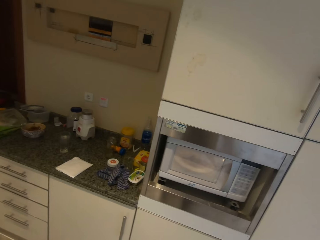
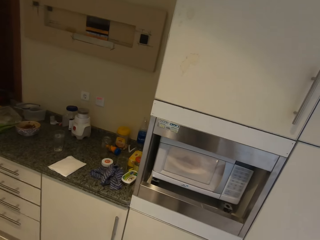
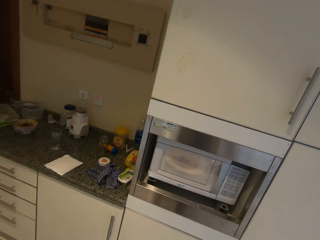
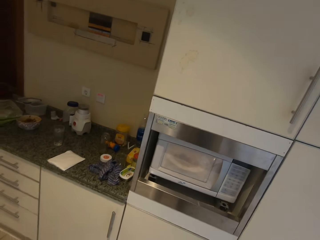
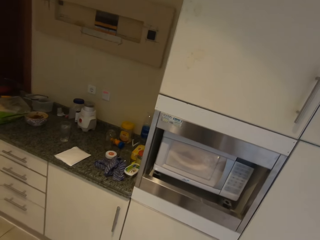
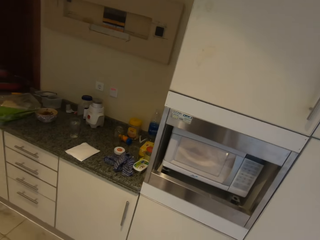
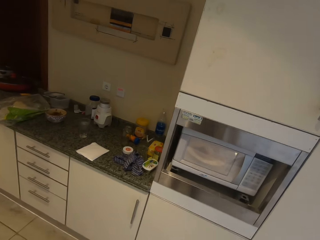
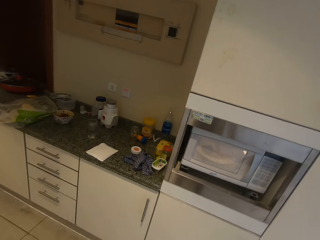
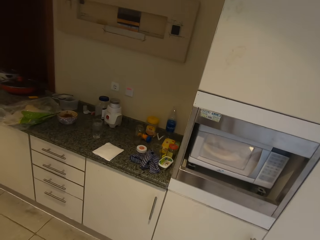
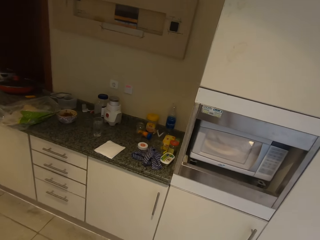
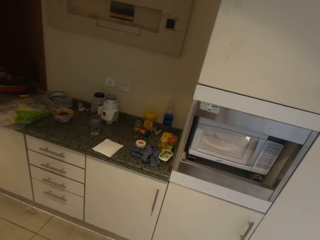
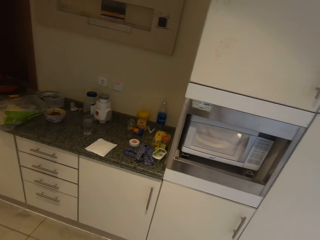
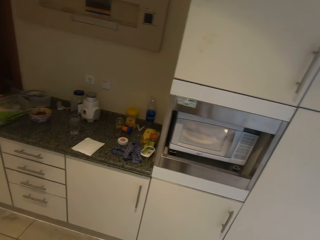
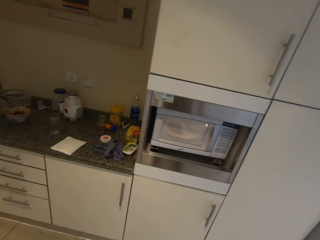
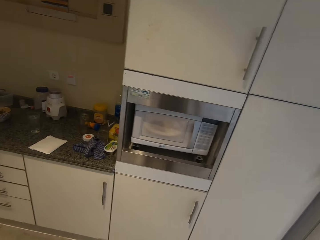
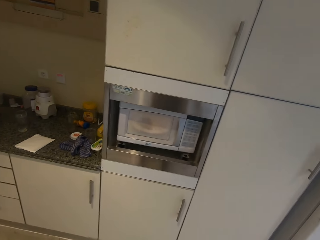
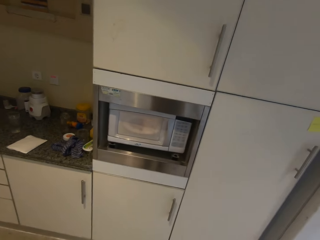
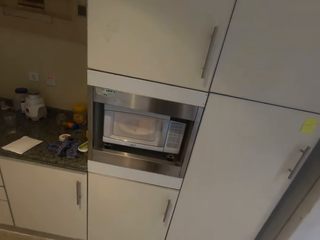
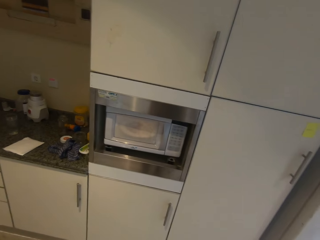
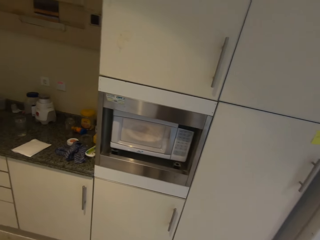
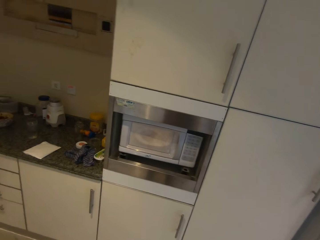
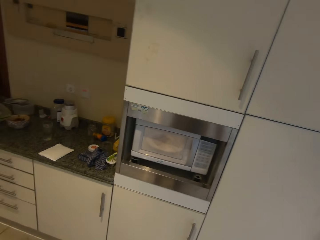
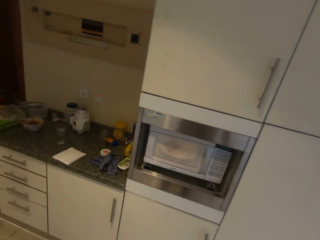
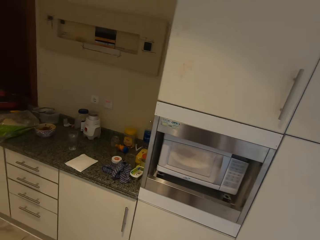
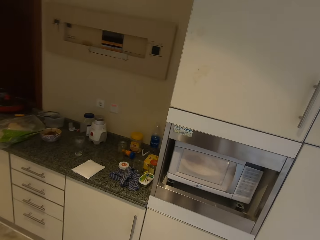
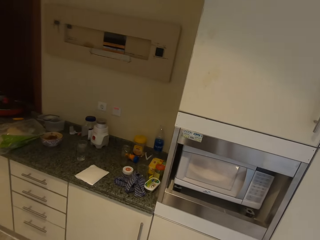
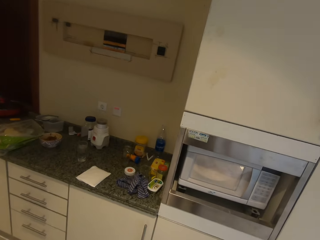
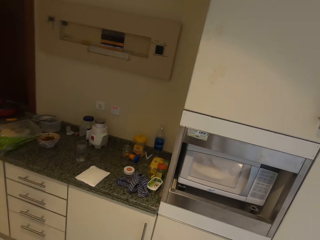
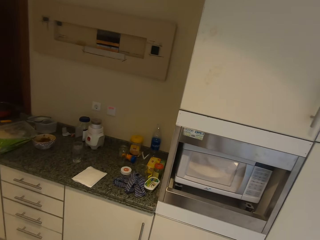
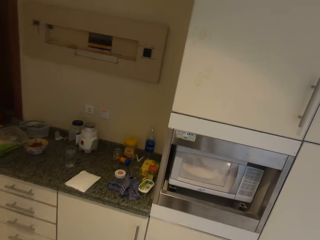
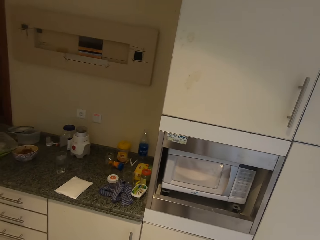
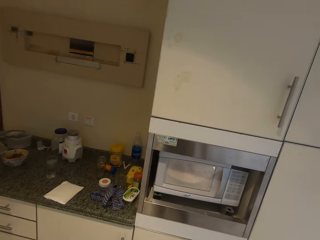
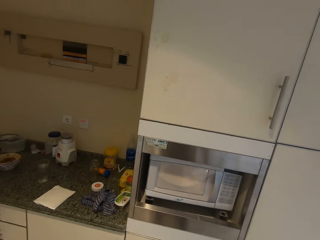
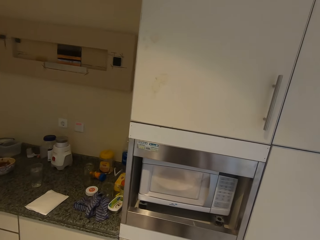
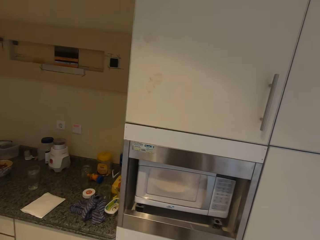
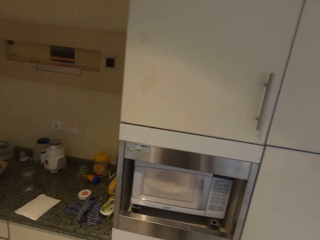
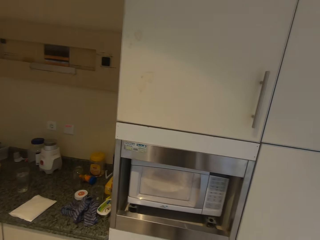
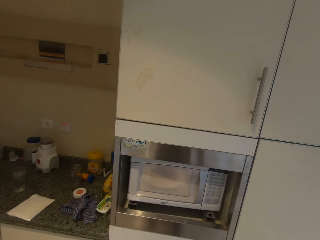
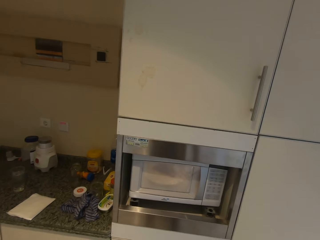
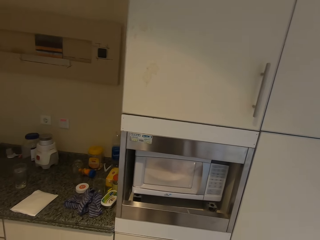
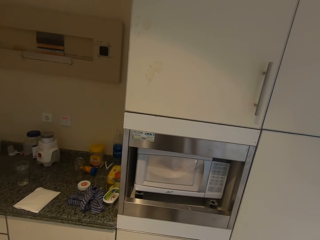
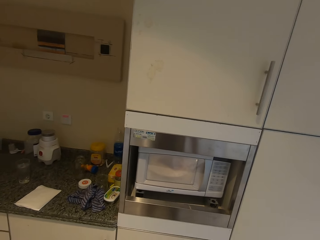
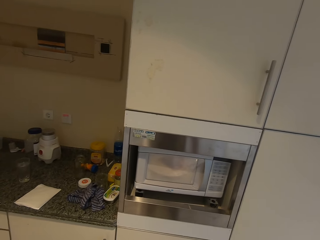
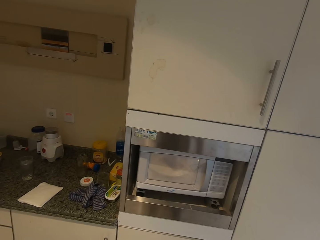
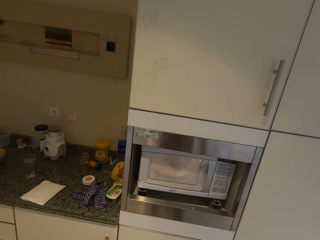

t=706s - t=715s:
The camera wearer looks around the microwave.

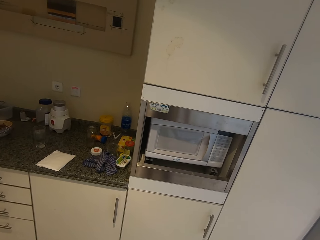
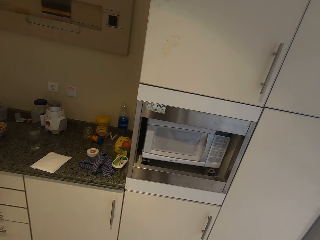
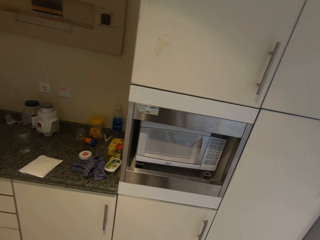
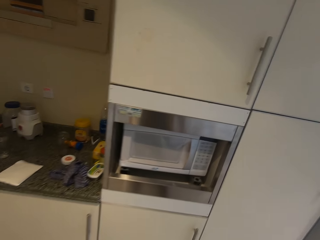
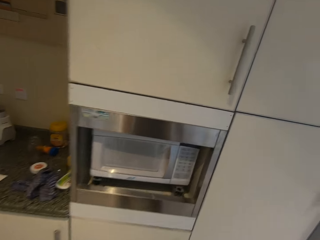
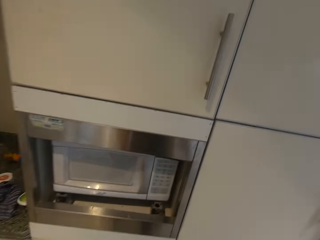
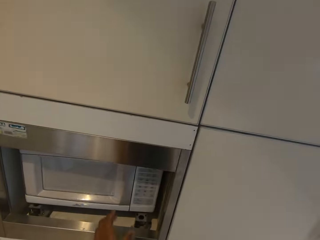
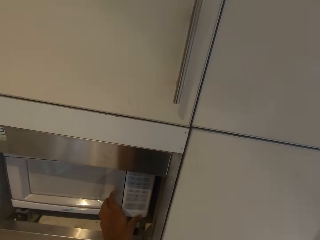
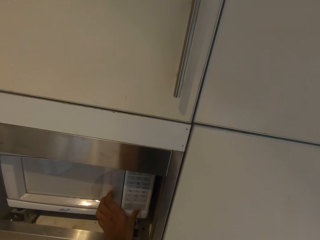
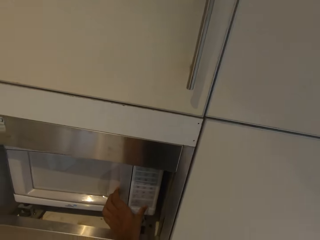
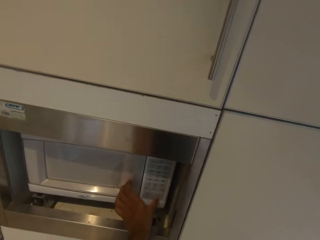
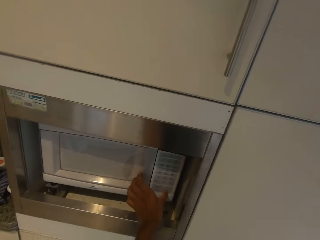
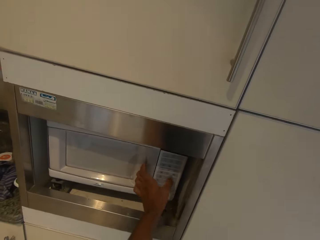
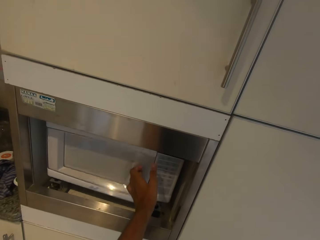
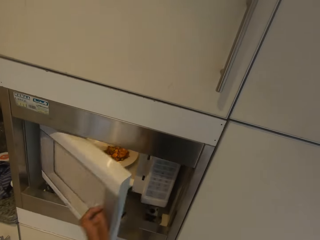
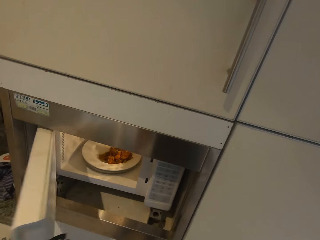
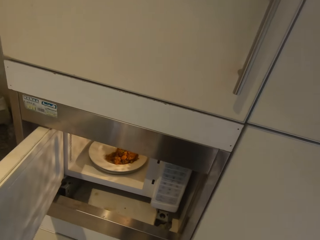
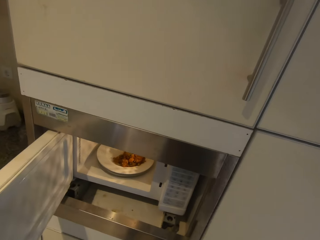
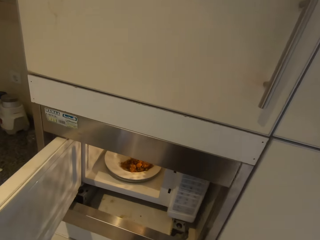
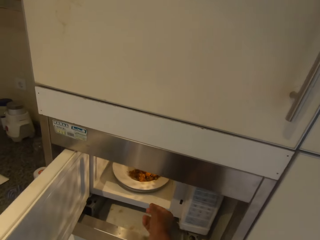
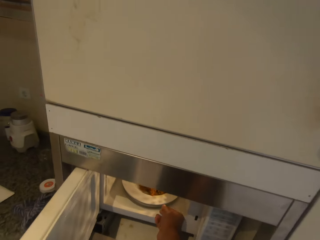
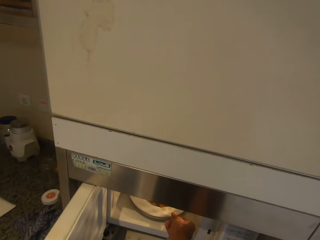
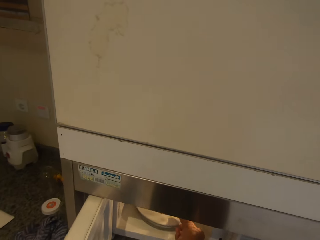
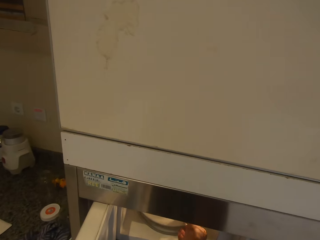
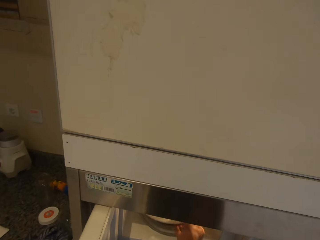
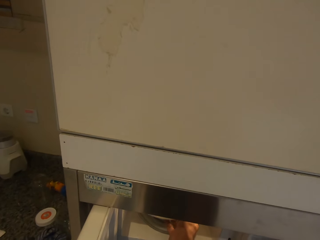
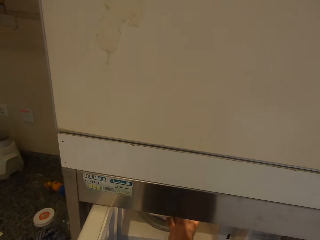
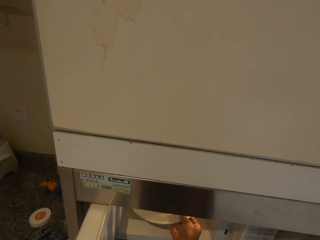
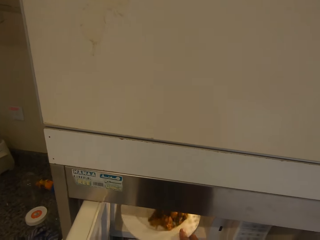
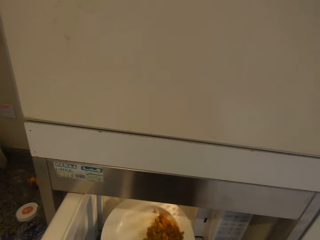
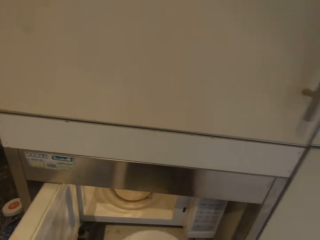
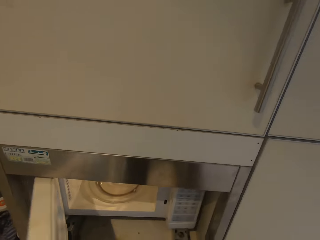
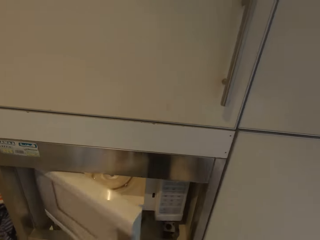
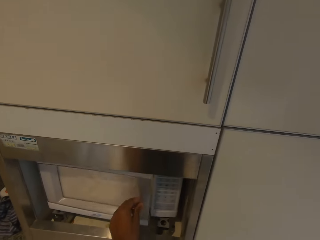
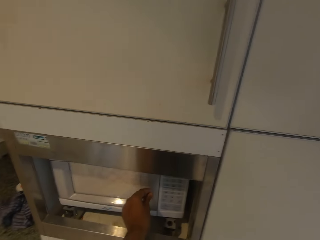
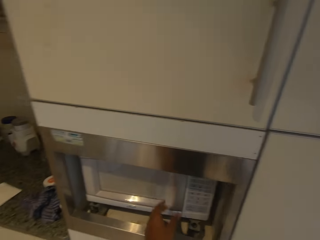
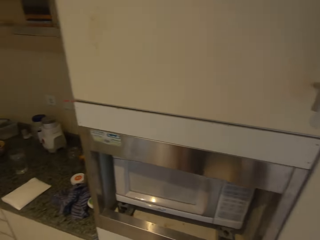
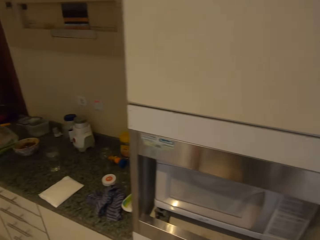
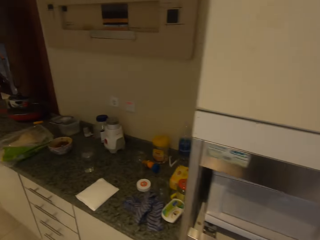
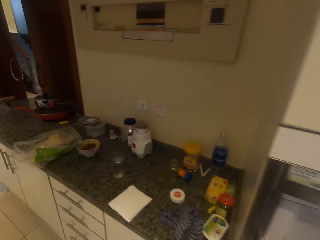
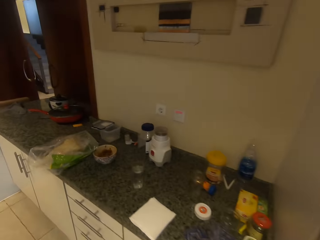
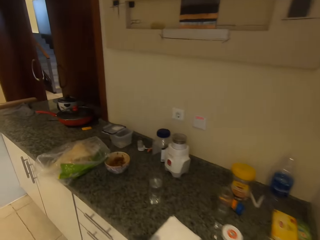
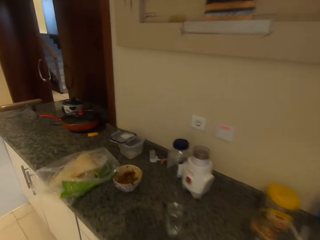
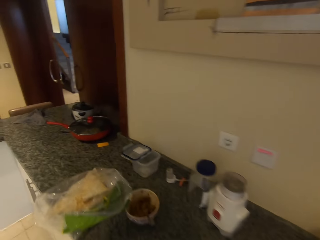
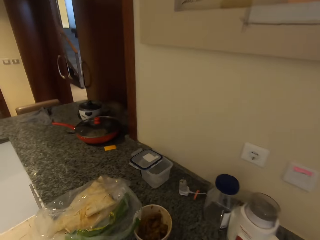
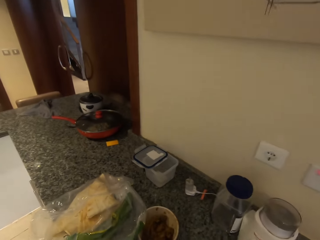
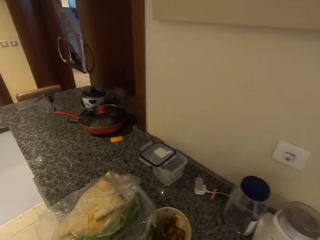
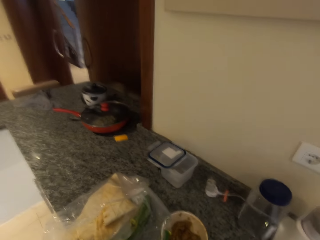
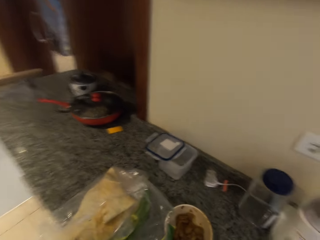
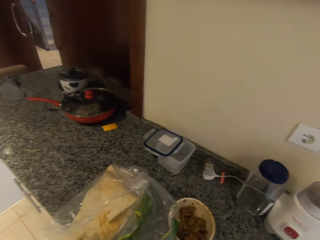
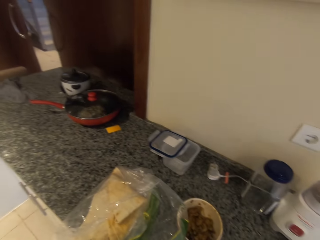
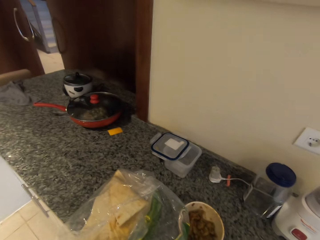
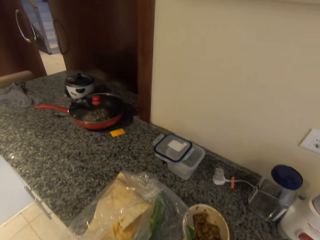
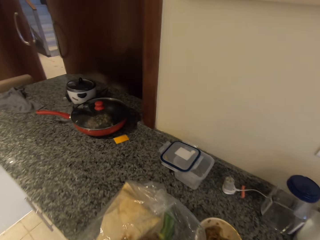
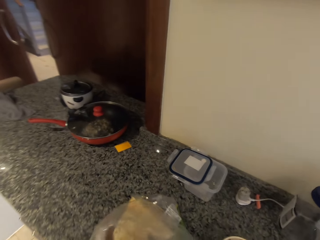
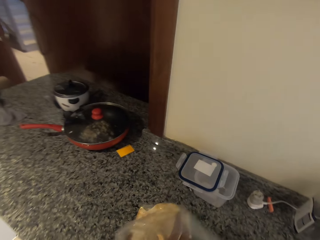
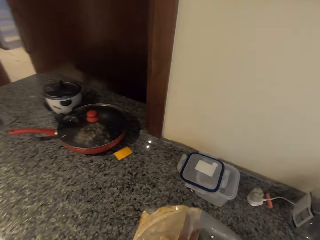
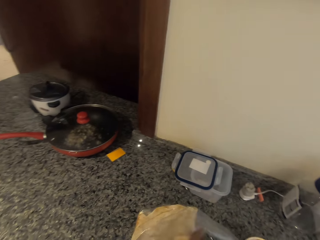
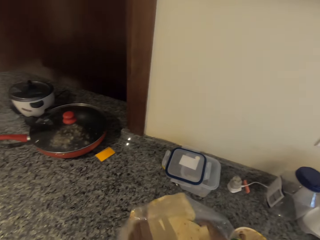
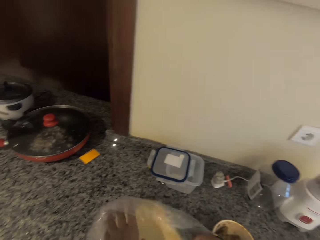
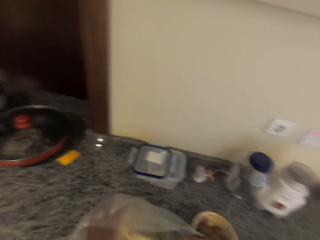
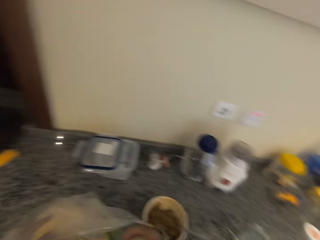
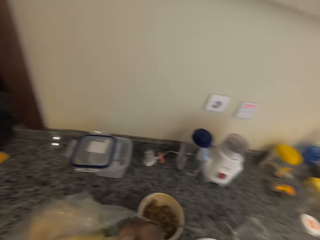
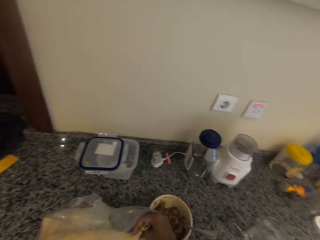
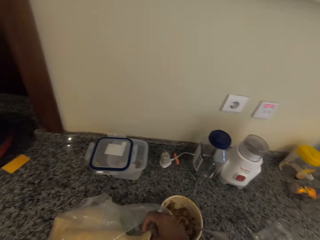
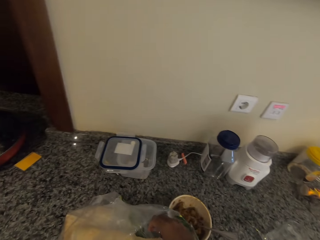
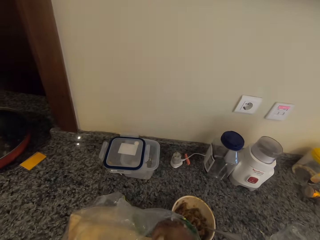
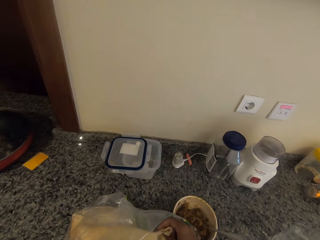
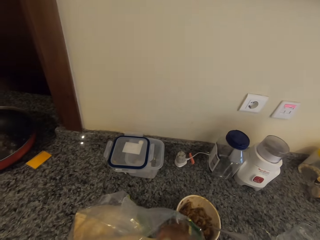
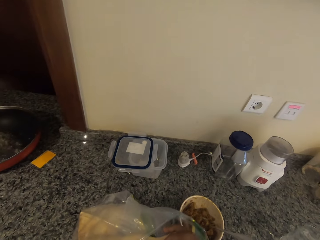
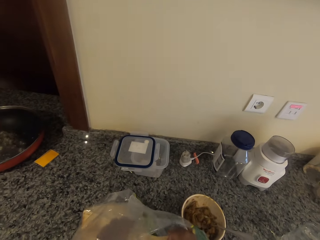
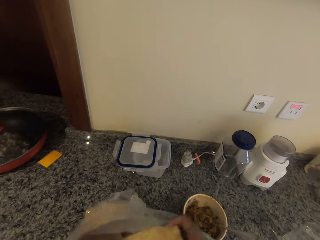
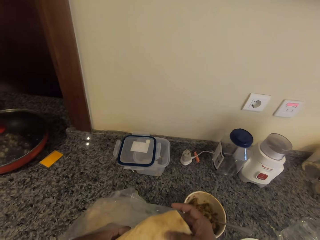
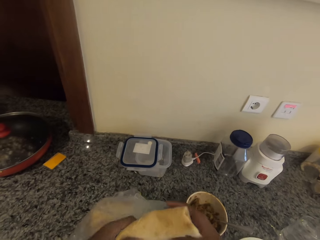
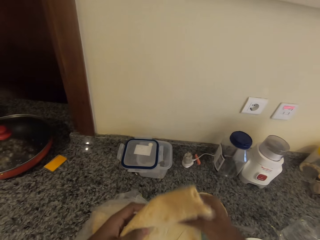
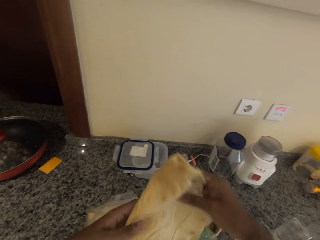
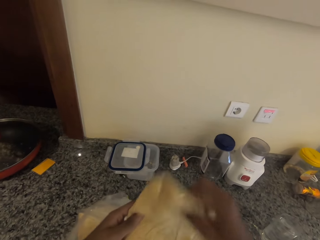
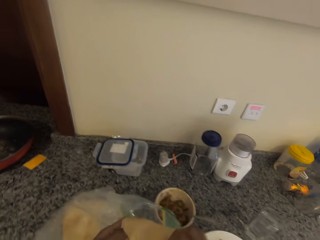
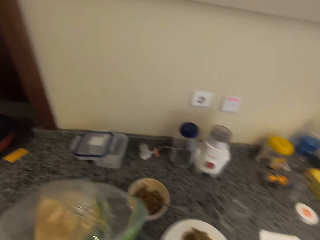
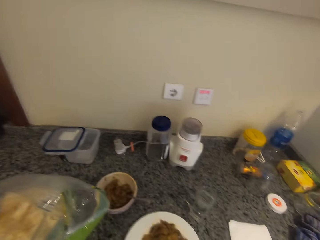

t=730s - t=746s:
The camera wearer clicks on the microwave button. They open the microwave. They take out the plate in the microwave. They close the microwave door. They turn around. They take chapatti from the polythene bag. They put the plate with food down. They open the polythene bag. They take out something from the polythene bag.
